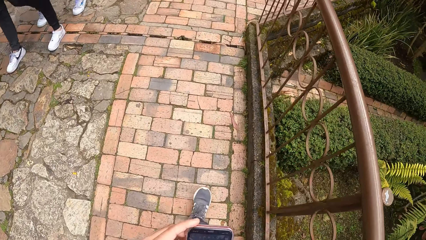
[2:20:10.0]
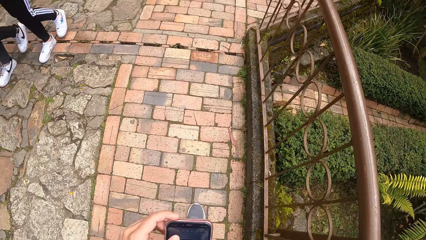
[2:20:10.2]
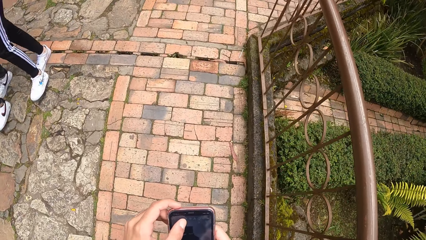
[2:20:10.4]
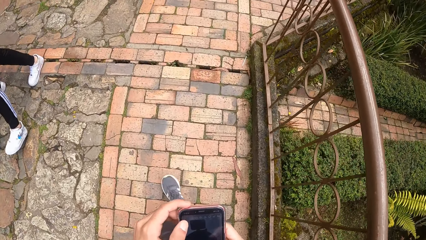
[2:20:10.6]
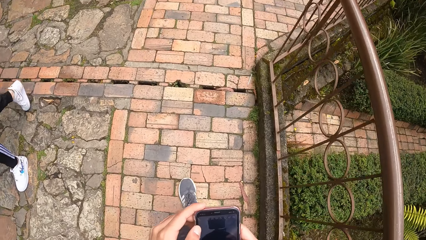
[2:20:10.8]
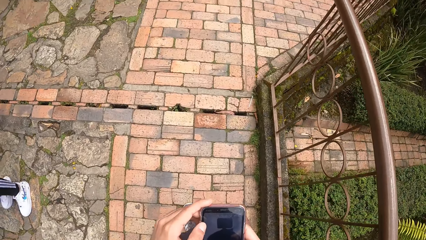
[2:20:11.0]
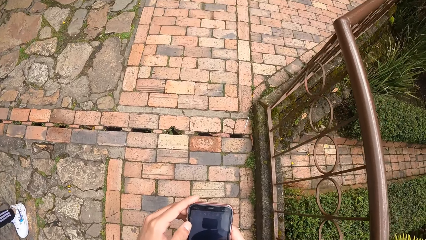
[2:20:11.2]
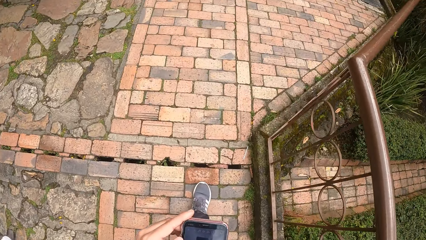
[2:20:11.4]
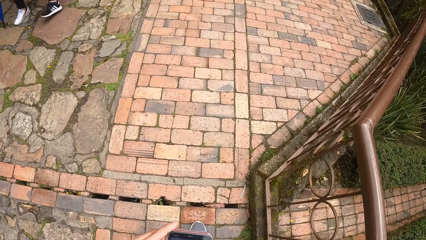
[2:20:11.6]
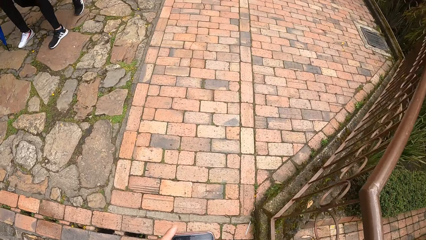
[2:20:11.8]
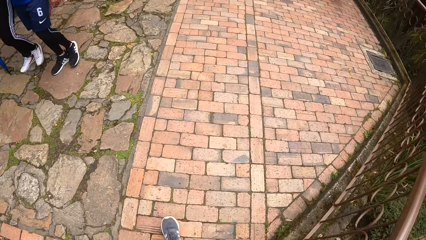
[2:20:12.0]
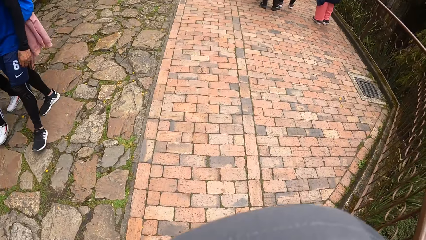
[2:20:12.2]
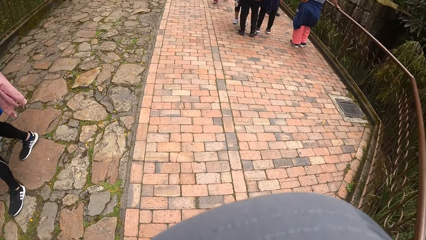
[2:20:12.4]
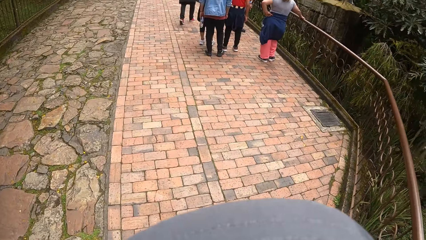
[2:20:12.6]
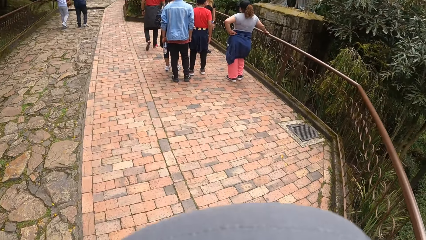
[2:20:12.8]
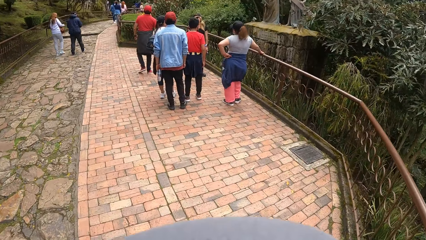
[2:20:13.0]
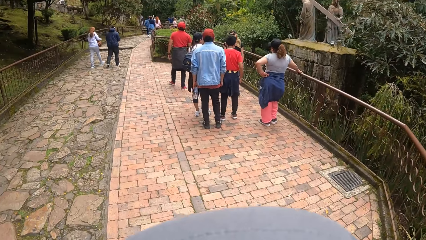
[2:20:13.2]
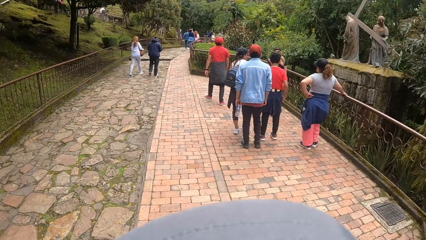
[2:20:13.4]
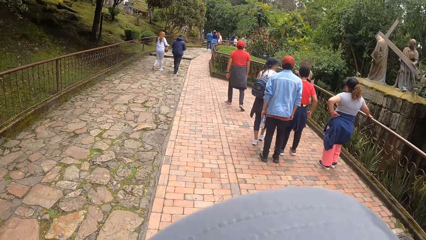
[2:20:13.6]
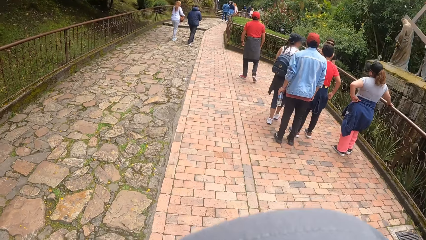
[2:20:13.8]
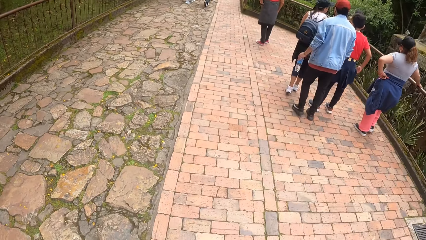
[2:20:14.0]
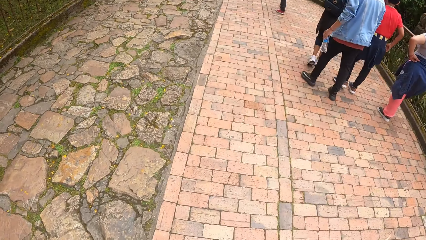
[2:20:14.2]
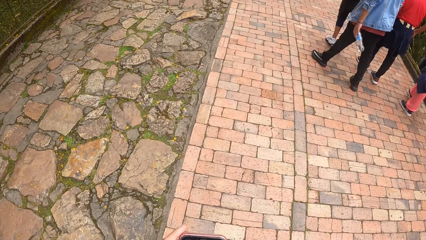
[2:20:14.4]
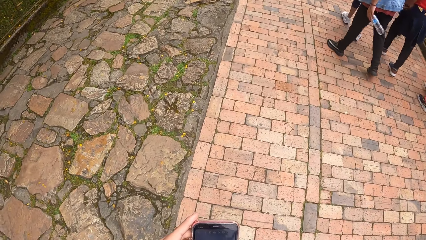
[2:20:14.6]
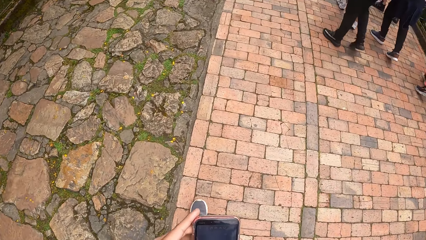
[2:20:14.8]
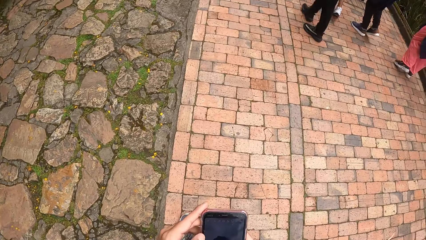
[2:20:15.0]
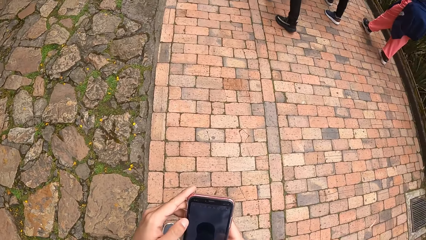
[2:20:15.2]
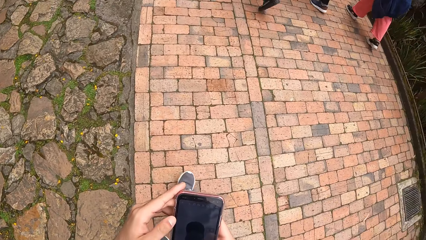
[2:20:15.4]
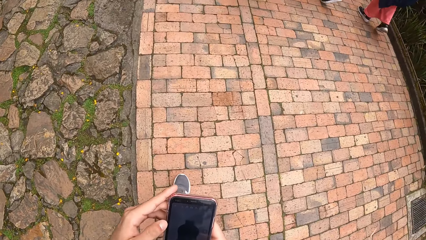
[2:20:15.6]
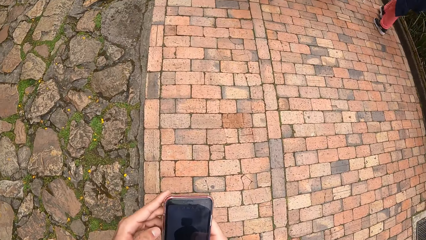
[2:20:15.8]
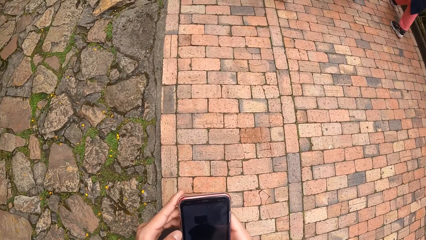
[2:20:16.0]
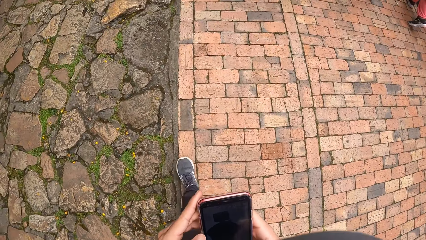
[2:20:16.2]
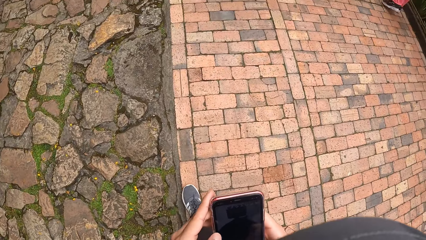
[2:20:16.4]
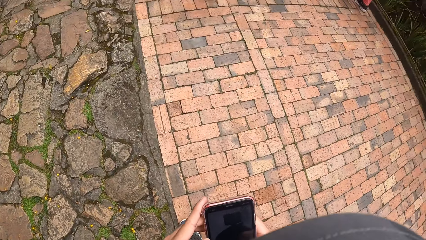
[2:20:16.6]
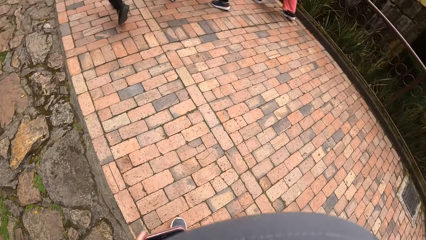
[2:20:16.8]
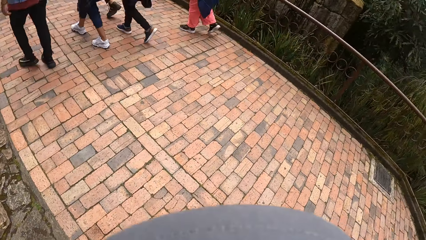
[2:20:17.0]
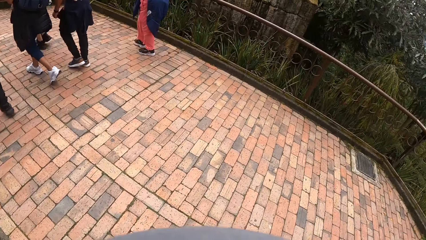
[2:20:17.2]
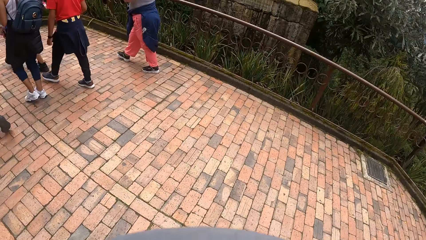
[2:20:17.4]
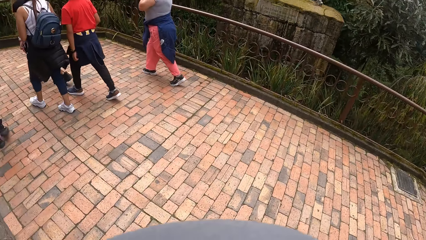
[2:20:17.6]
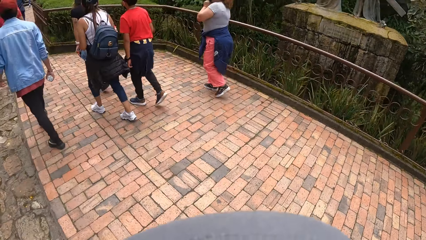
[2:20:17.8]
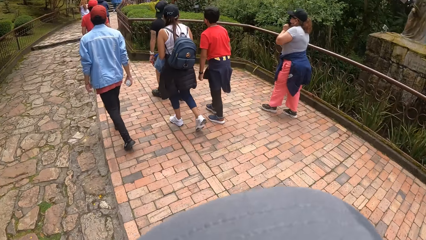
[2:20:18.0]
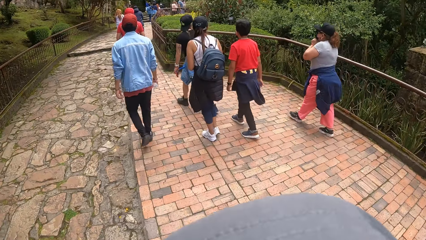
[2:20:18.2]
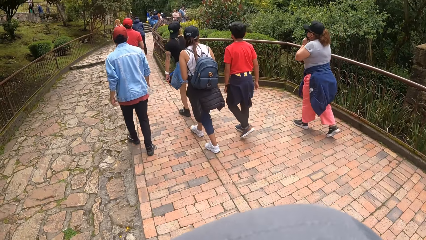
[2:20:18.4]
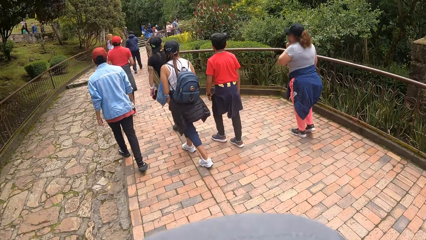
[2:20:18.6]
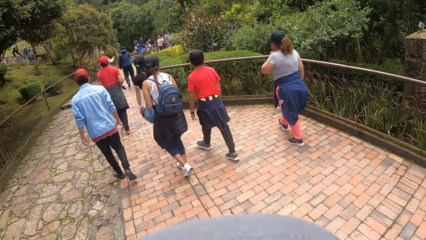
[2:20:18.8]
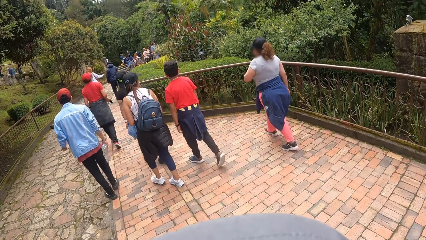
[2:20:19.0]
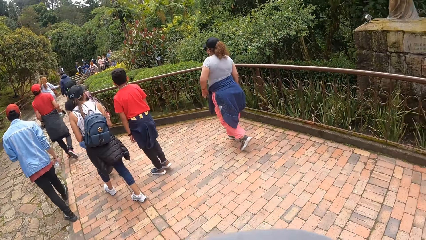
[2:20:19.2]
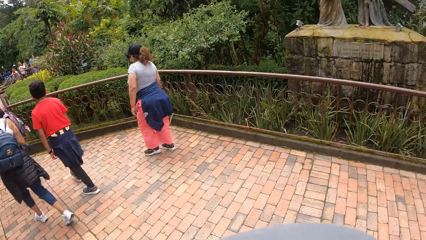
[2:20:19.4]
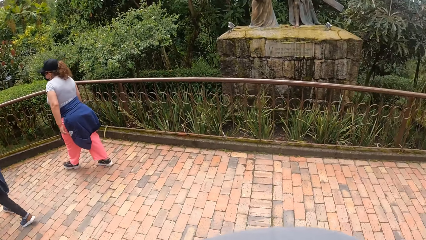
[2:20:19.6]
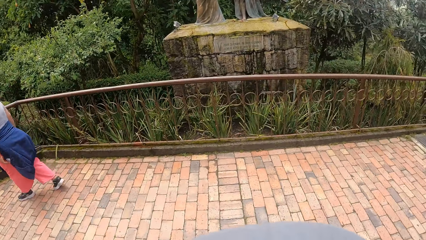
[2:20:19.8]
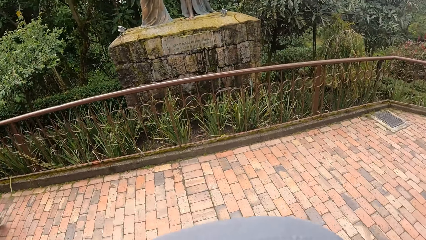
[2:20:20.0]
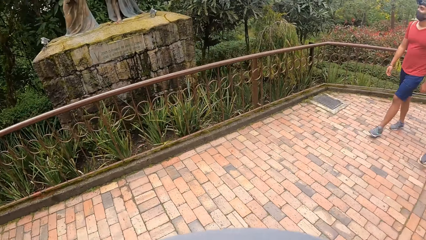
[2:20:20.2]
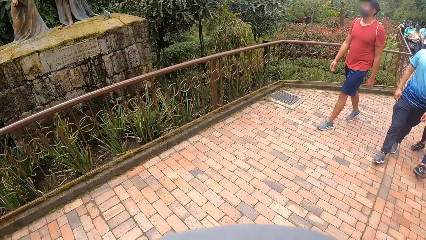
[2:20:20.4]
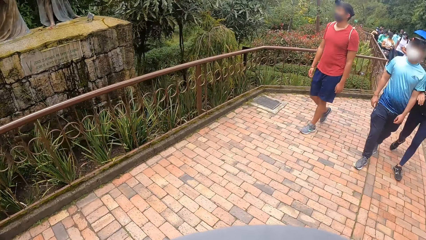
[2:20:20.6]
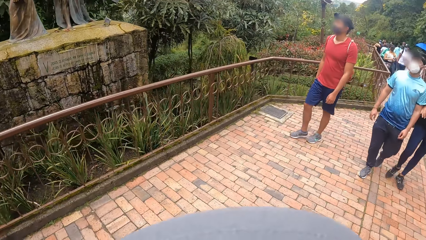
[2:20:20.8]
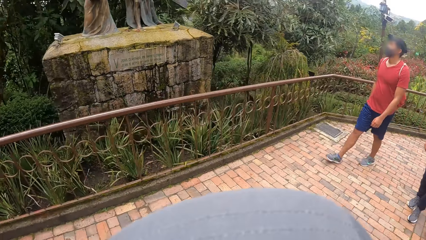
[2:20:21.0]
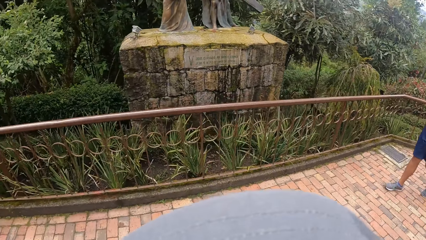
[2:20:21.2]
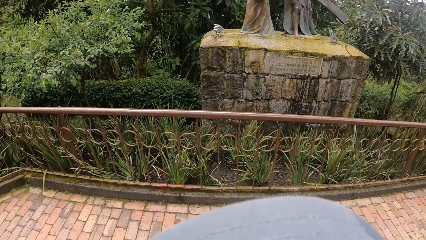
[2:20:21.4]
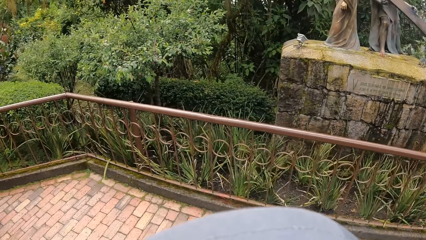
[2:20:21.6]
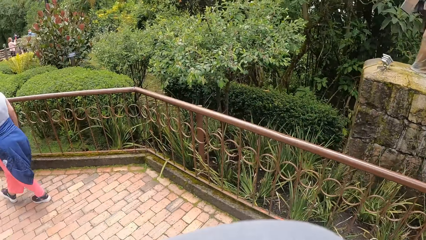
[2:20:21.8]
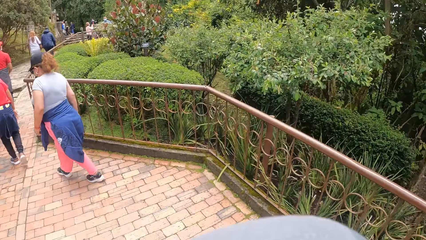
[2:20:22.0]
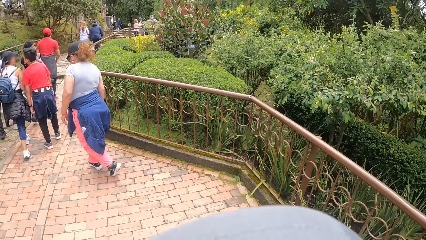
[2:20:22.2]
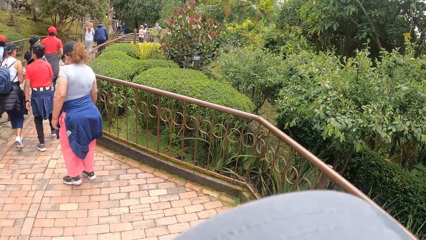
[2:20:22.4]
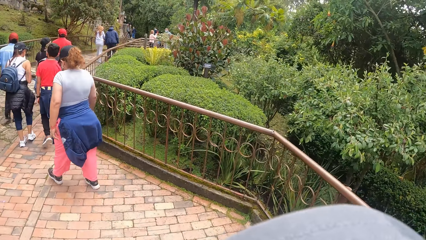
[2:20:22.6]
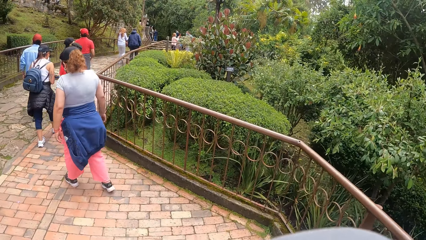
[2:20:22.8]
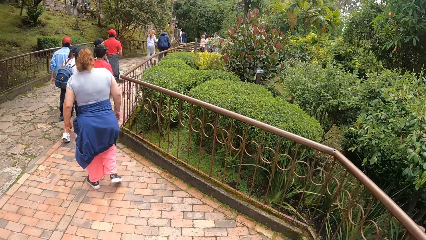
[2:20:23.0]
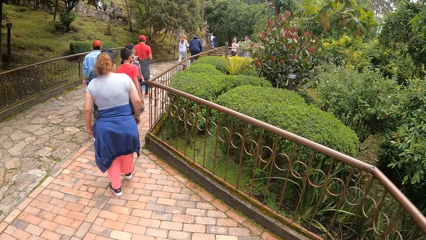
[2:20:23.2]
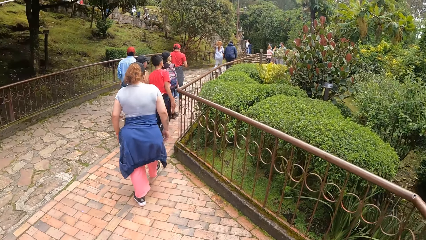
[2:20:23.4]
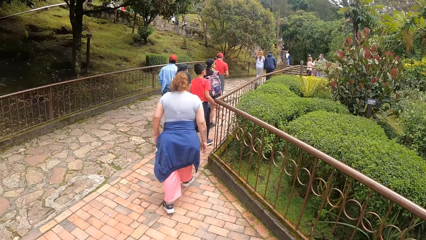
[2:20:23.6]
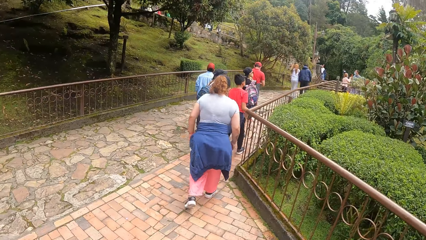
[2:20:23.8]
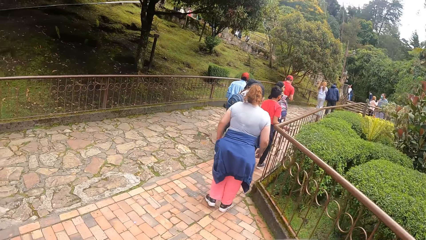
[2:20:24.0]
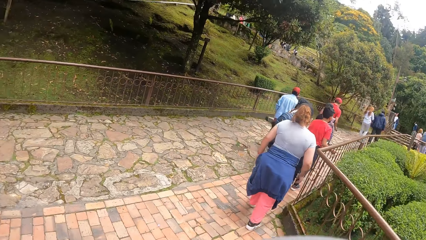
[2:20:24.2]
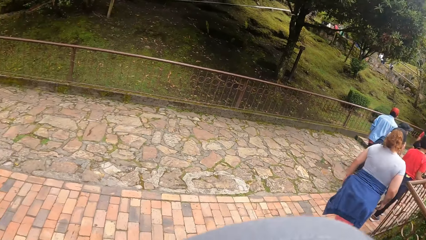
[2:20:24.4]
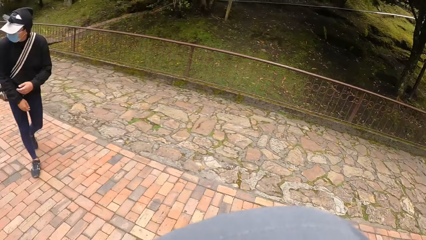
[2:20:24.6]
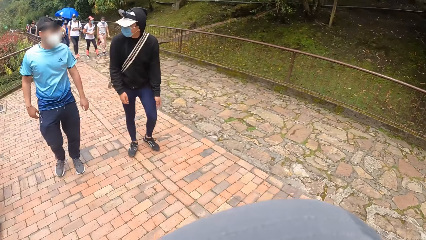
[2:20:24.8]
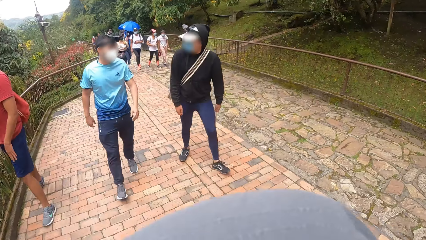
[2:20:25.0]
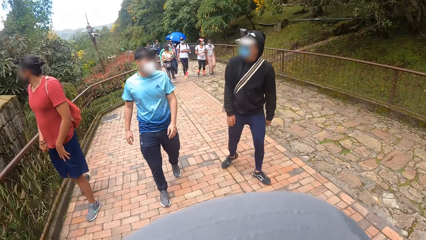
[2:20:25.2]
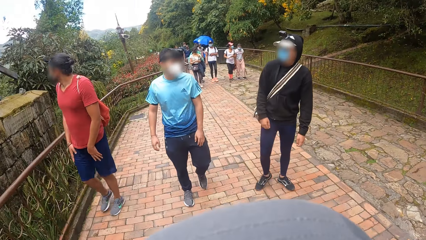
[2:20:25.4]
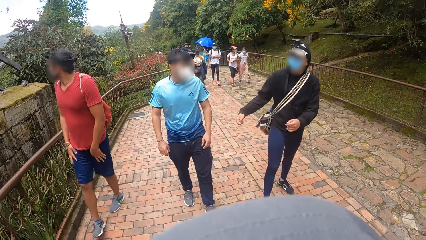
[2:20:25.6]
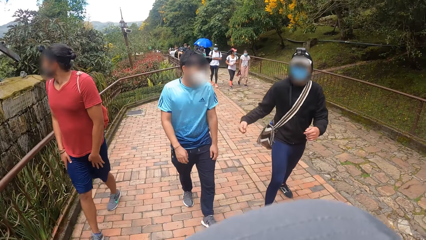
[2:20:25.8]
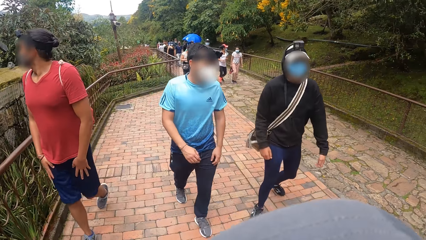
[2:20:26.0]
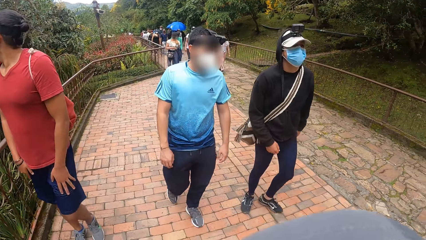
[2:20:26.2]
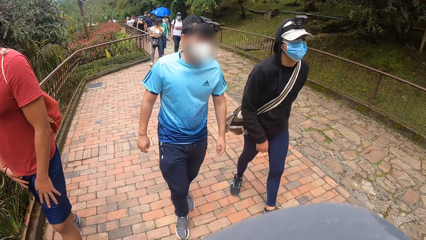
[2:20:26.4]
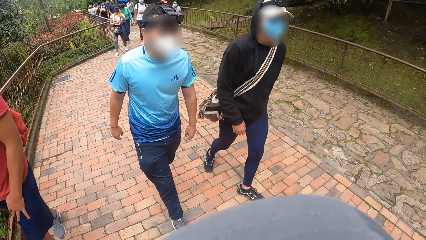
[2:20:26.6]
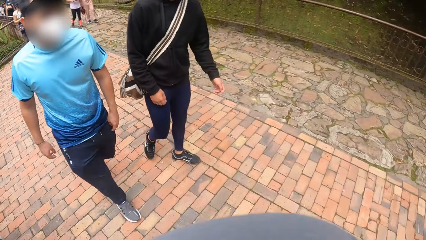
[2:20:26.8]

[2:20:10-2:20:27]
The camera wearer looks at the phone. He looks in front. He looks at the phone. He looks sideways. He looks in front. He turns around. He looks back. He turns forward. He looks in front. He turns backward. He looks sideways. He waits for his friends to catch up to him.
